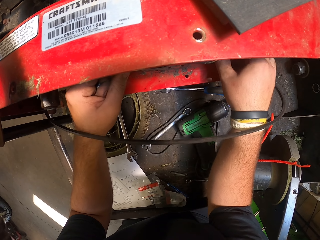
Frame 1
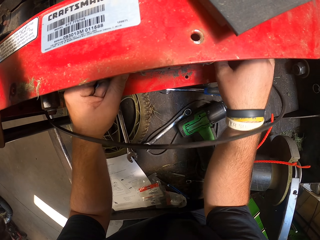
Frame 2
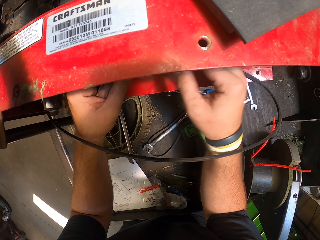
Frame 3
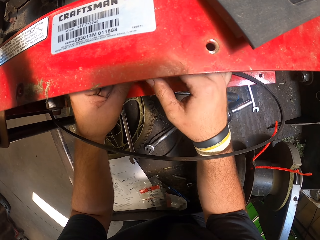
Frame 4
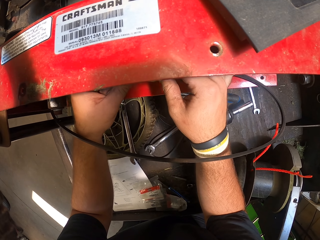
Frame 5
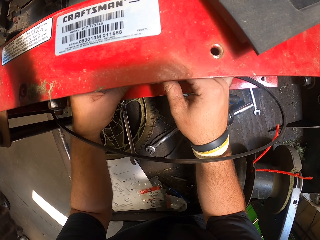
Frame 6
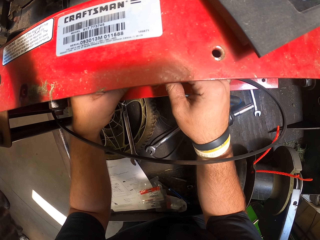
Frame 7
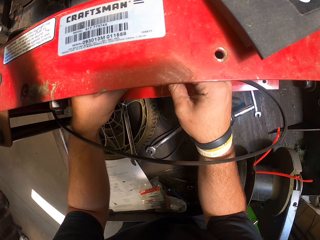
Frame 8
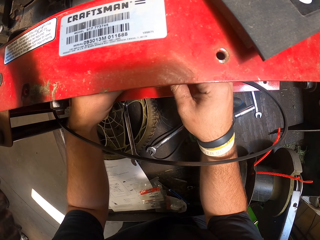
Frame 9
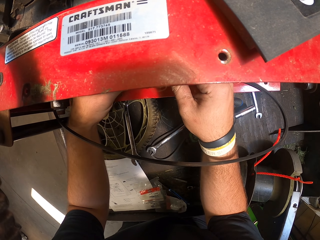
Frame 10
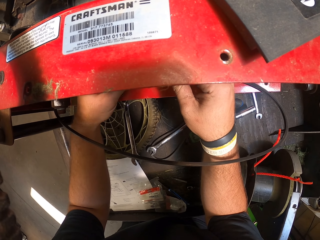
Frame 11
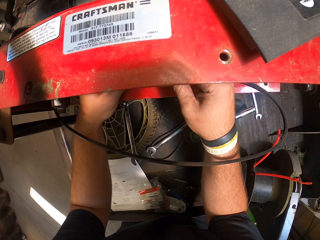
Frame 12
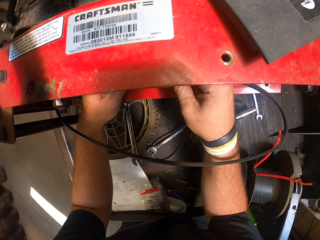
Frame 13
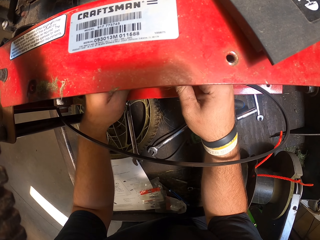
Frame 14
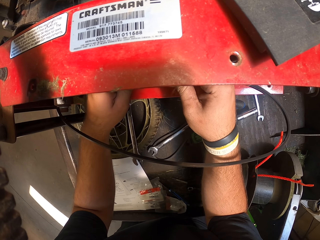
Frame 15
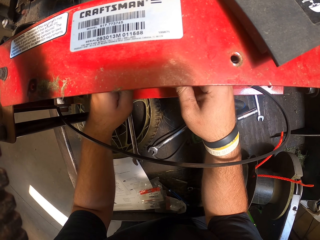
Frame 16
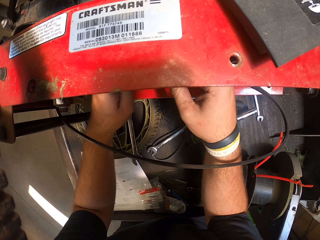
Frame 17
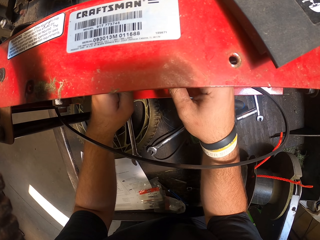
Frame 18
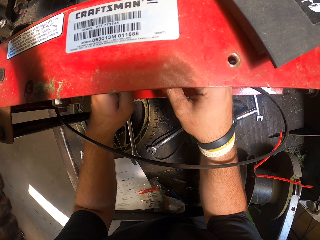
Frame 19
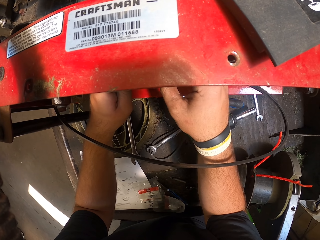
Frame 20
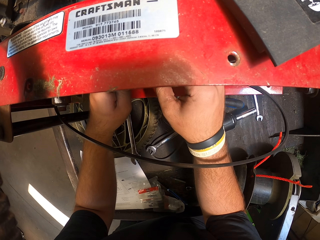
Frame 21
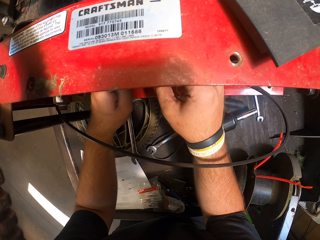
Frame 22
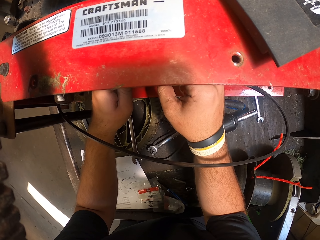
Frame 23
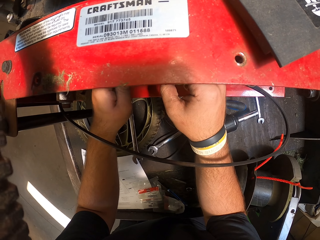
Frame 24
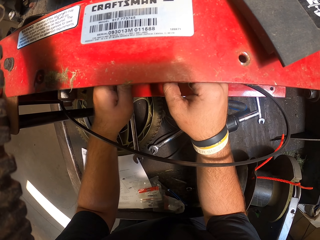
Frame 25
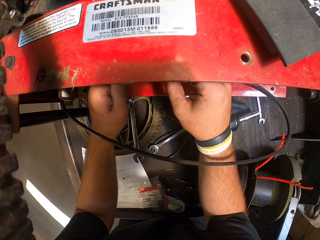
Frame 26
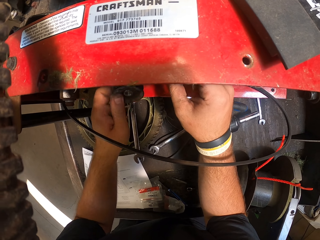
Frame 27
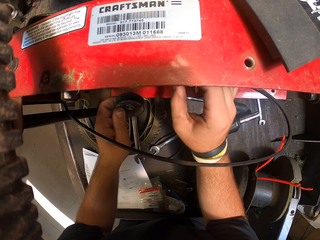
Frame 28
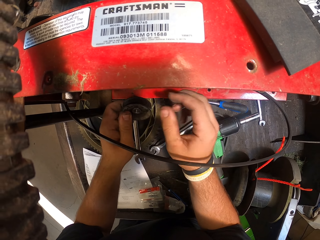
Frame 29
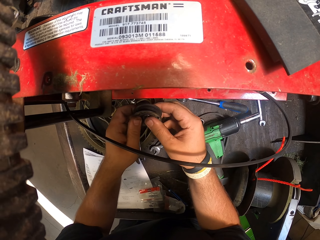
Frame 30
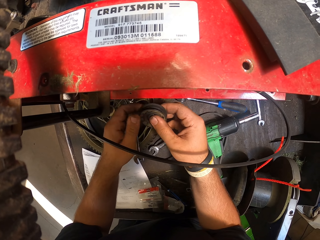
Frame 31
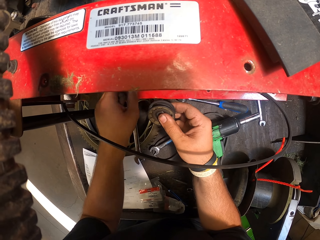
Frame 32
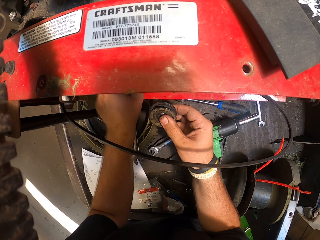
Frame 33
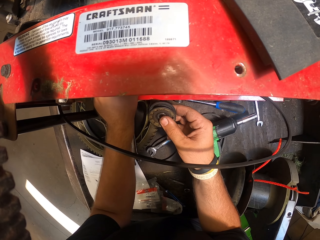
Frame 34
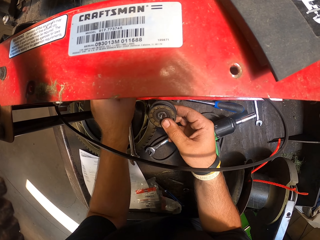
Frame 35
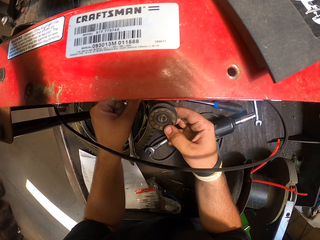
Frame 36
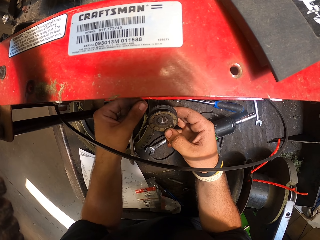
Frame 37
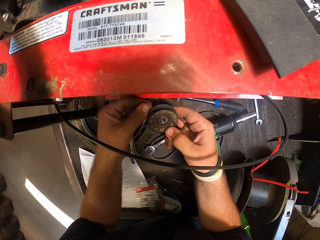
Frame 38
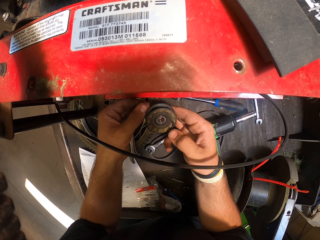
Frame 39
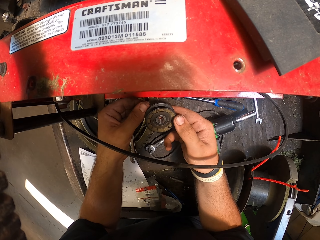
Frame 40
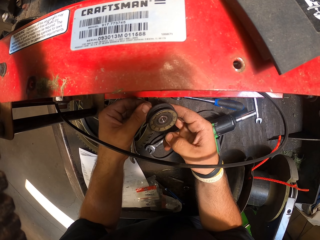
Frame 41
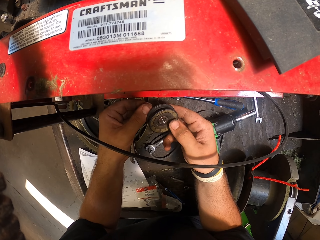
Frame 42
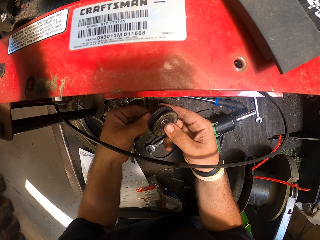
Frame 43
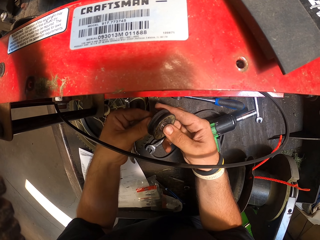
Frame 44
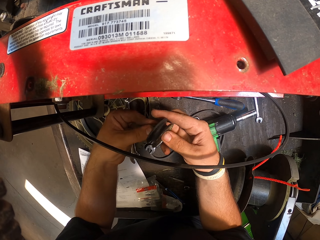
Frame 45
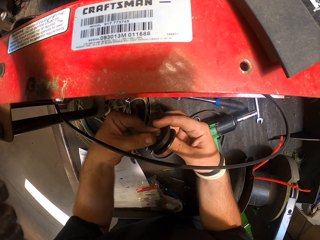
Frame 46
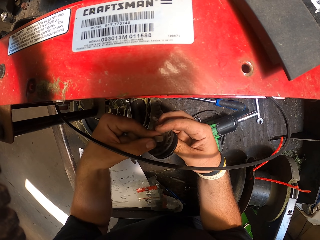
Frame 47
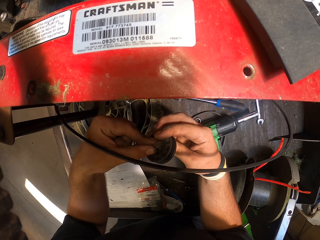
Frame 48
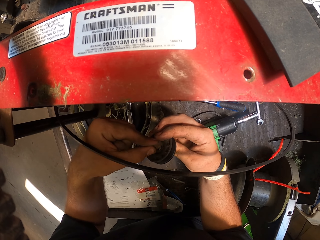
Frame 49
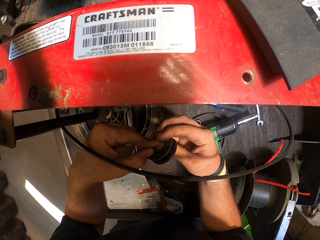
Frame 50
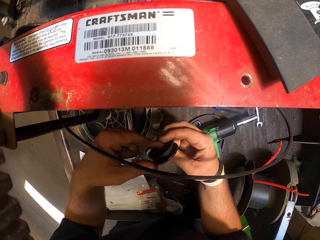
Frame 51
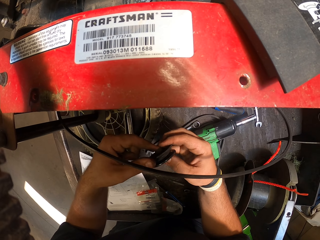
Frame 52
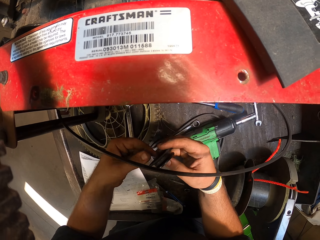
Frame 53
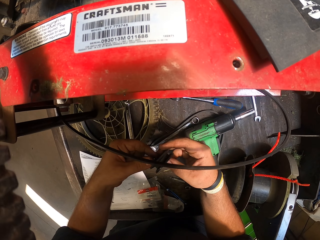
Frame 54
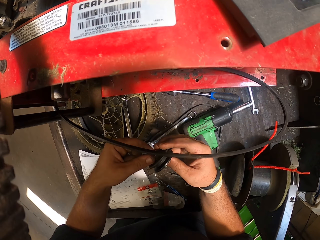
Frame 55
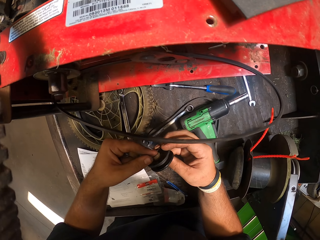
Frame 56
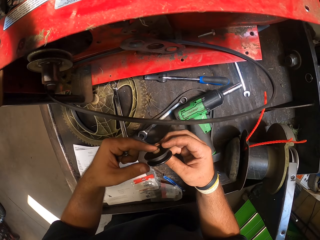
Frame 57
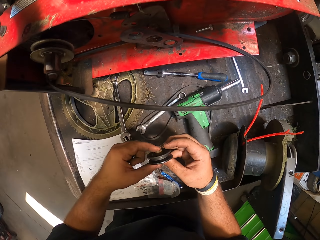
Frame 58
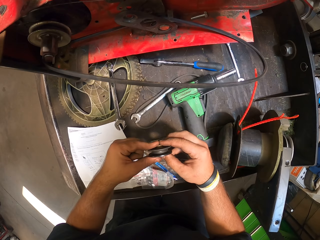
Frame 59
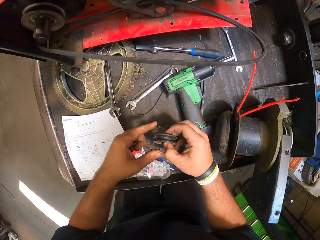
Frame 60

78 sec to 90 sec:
The camera wearer puts the bolt on the surface. They remove the screw. They touch a roller. They look at the roller. They take a stopper. They put the stopper on the roller.

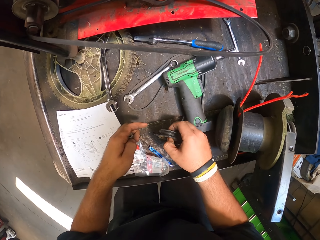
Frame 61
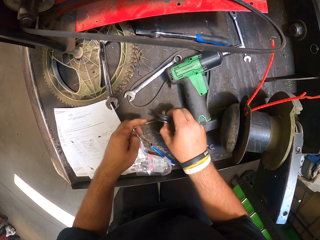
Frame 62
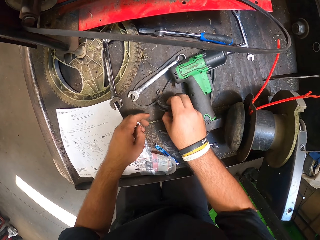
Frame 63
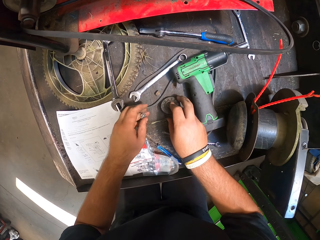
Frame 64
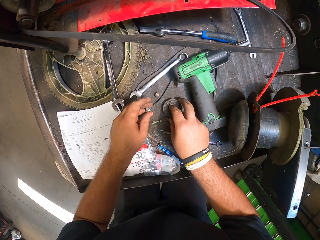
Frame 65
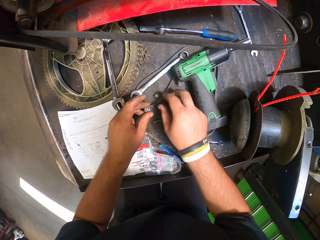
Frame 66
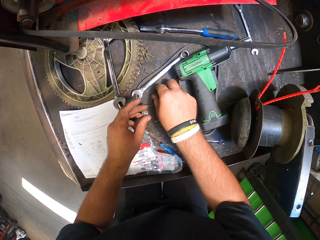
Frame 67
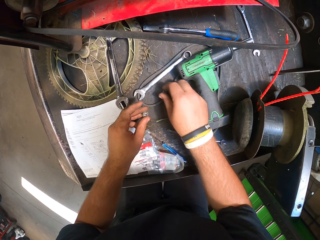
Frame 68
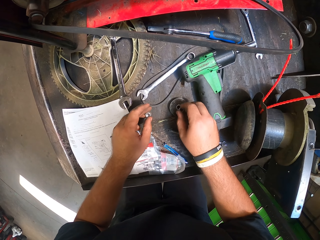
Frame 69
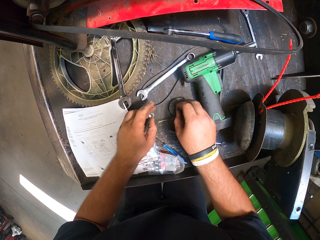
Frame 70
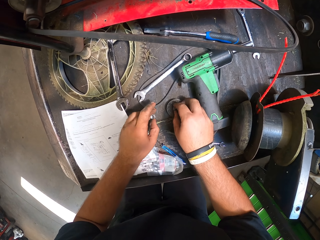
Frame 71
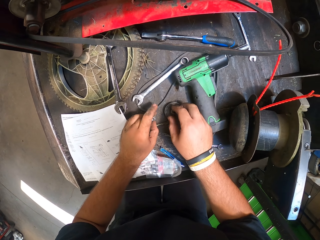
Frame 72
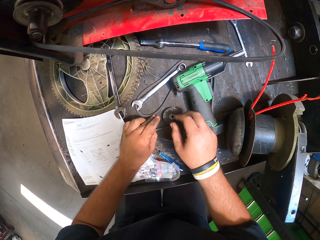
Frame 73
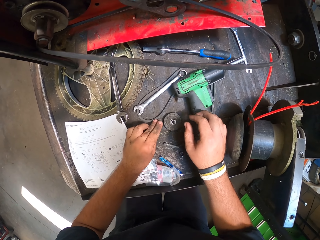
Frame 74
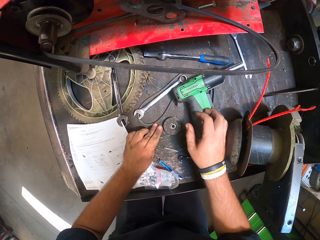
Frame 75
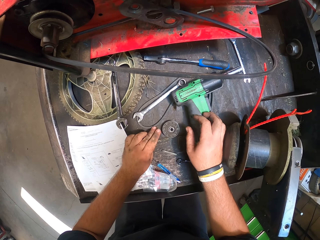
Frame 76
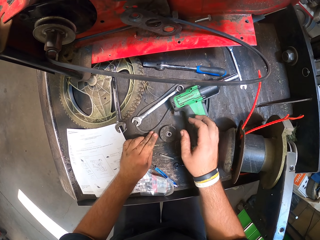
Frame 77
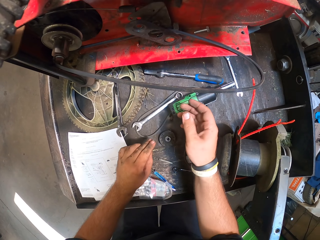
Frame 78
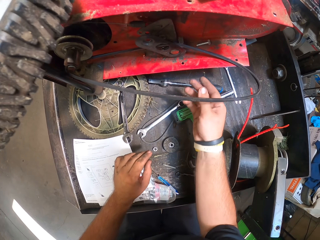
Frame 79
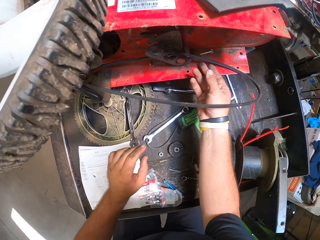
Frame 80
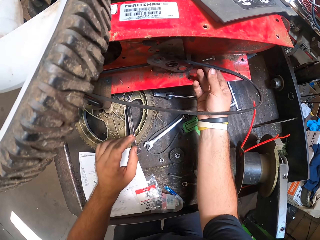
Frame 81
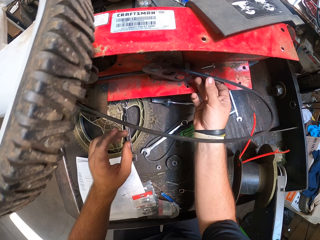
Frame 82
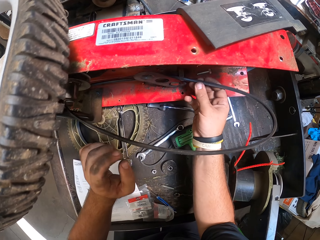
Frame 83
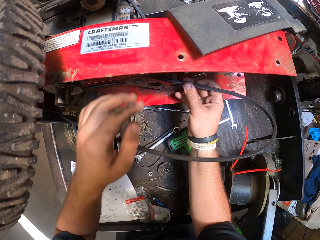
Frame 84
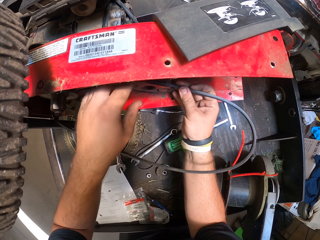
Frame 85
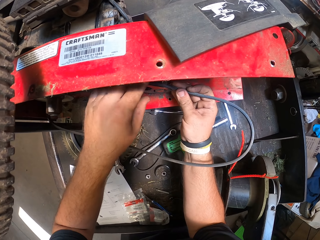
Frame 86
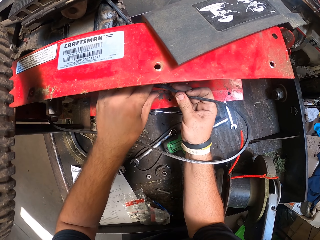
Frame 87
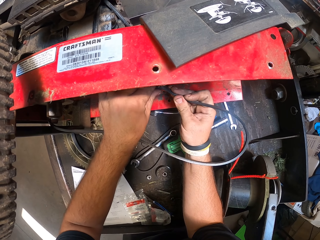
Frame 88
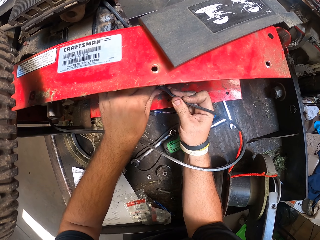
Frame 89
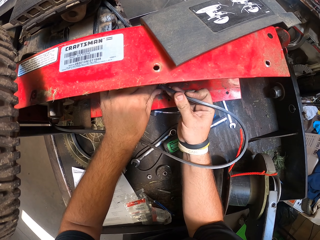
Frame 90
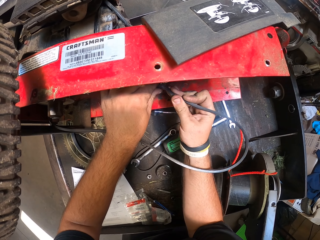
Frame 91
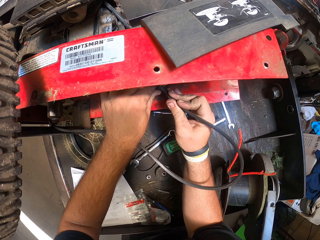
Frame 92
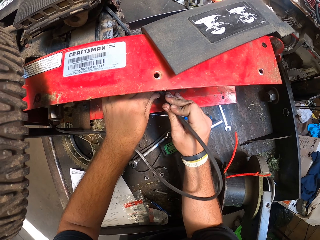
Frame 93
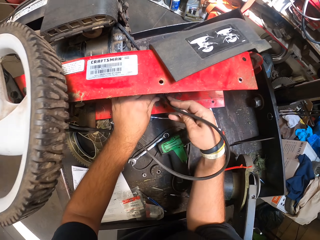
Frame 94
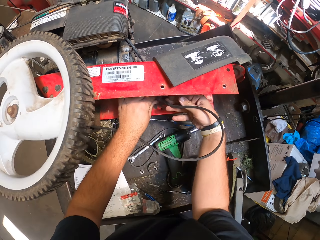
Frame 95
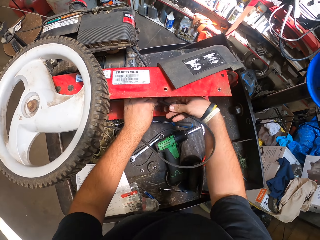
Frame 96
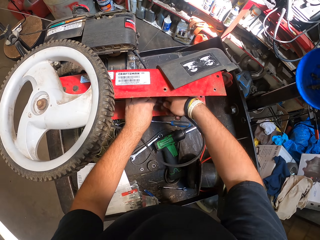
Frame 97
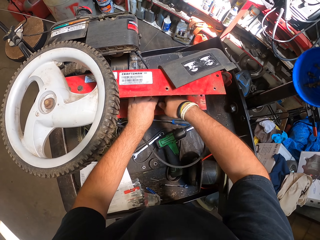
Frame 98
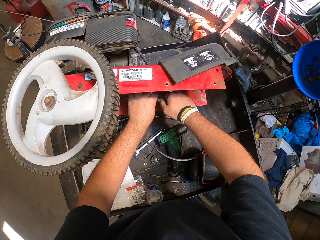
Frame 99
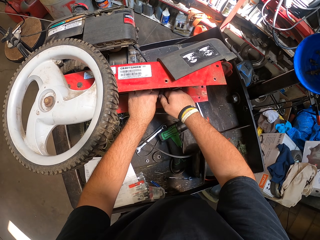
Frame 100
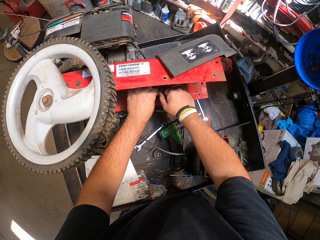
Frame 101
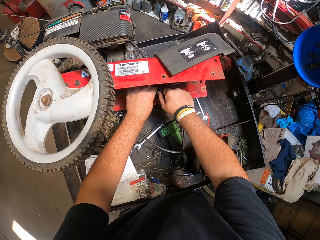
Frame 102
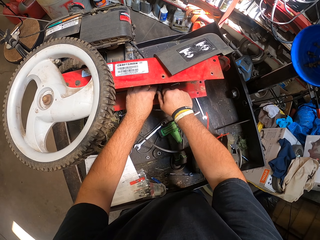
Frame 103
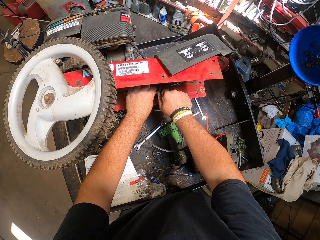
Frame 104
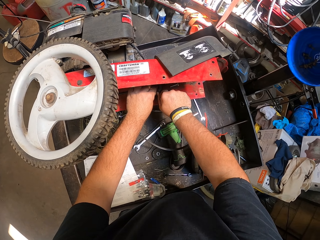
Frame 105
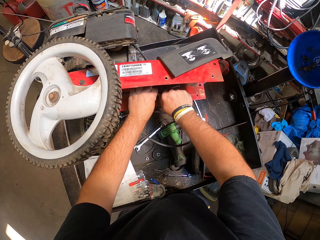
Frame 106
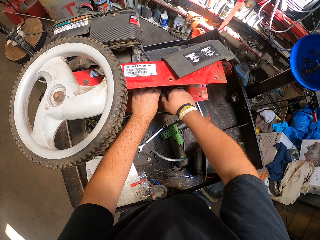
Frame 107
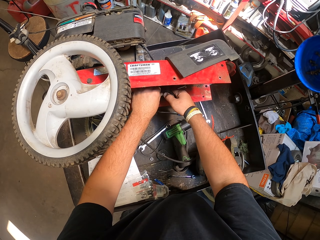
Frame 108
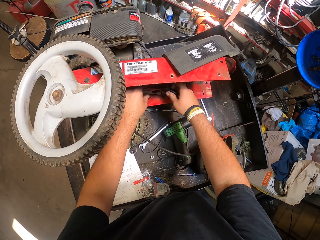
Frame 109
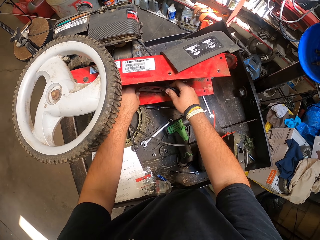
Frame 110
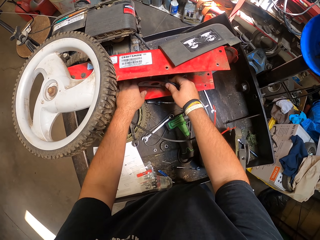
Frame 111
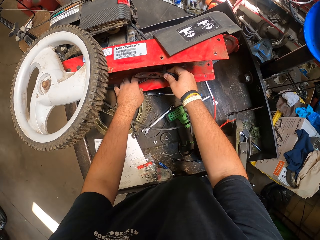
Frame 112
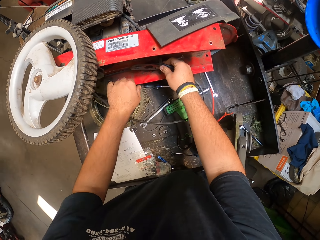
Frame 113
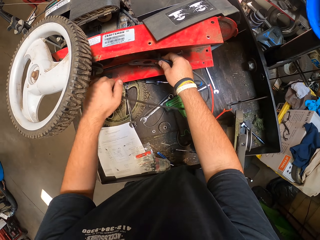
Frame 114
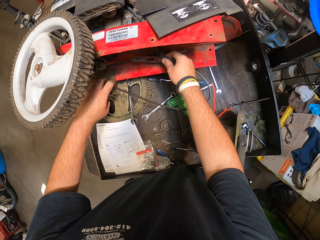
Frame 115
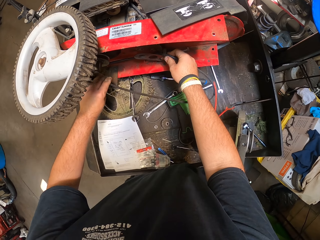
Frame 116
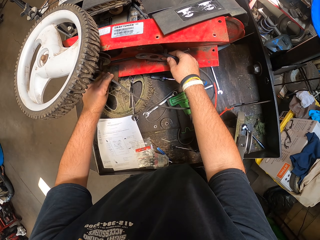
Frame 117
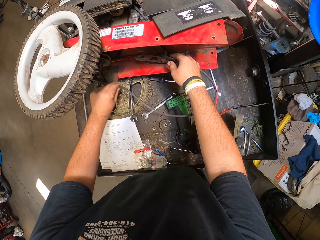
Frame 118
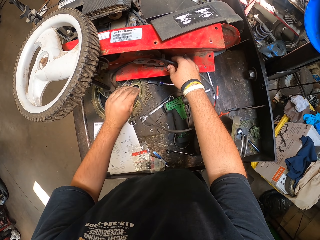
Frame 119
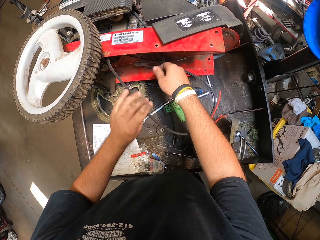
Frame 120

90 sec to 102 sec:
The camera wearer puts the roller down. They take a stopper. They put the stopper on the roller. They put down the screws. They hold the rubber belt. They adjust the rubber belt. They pull the cable.
